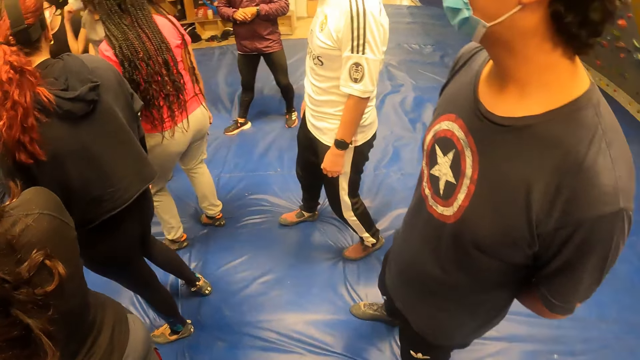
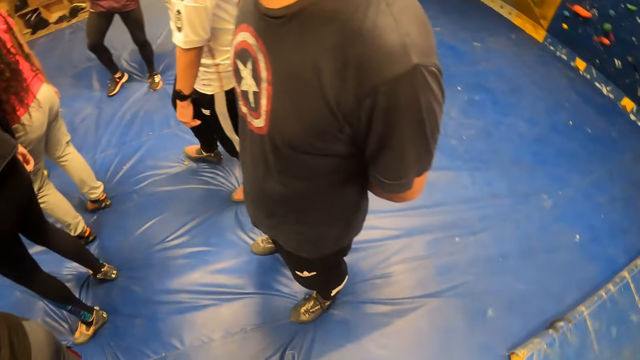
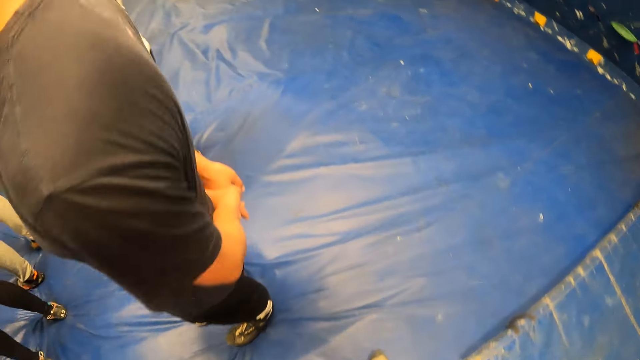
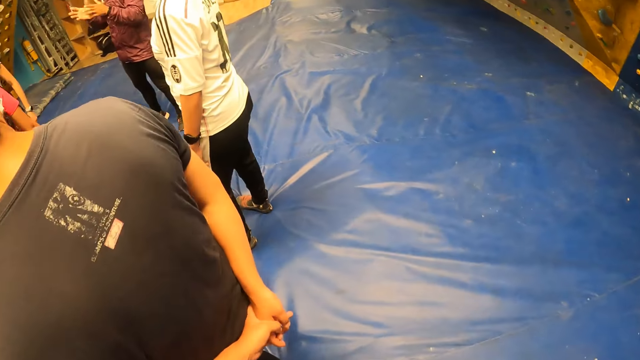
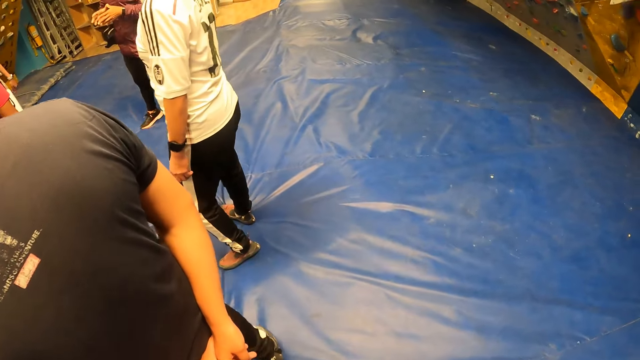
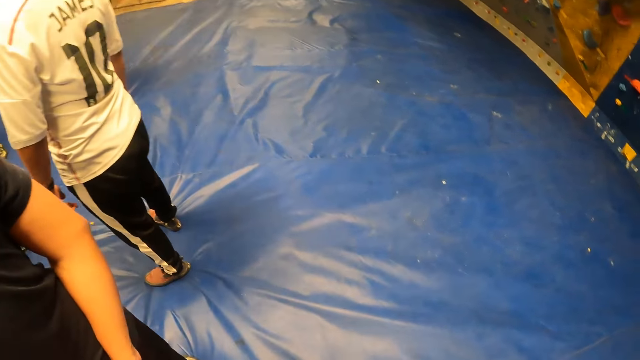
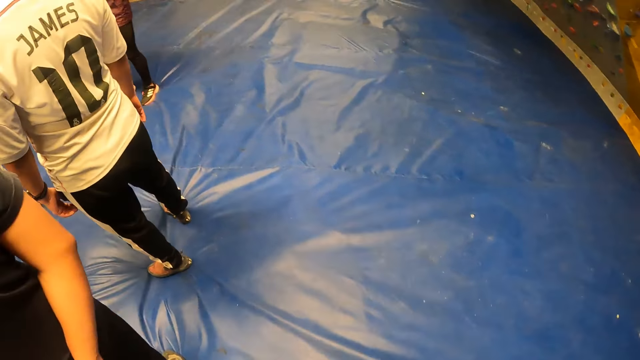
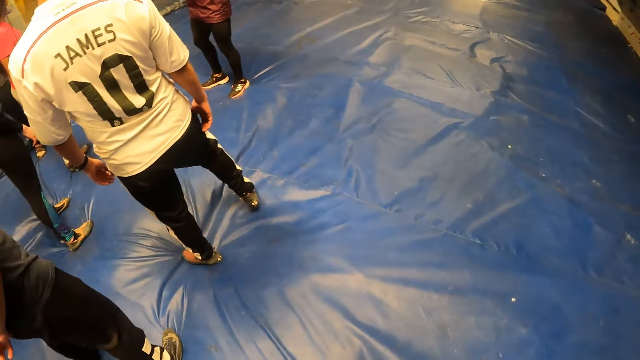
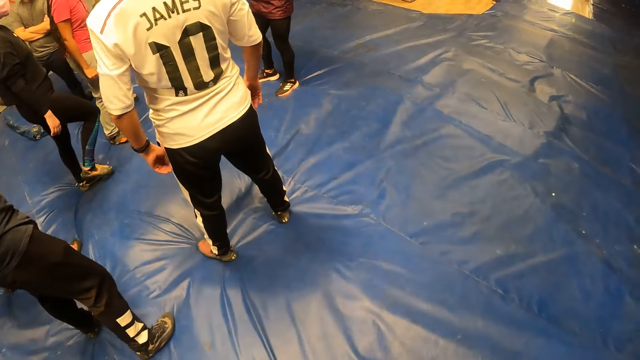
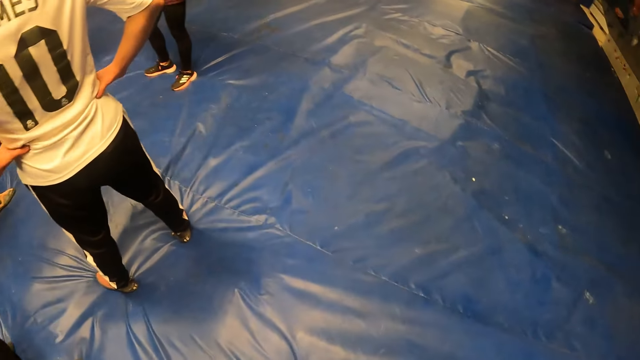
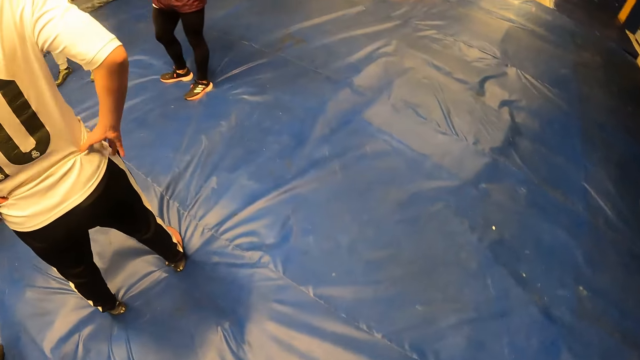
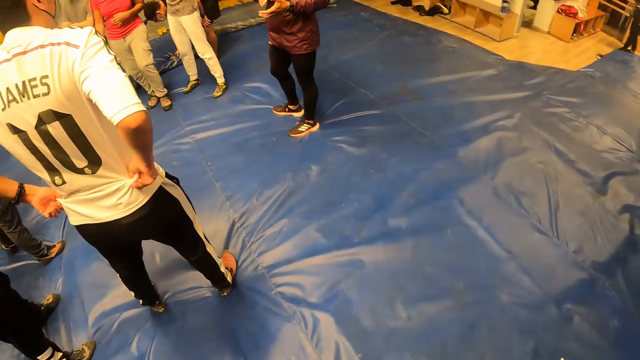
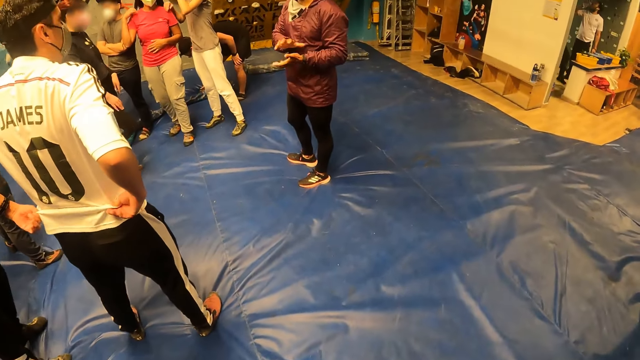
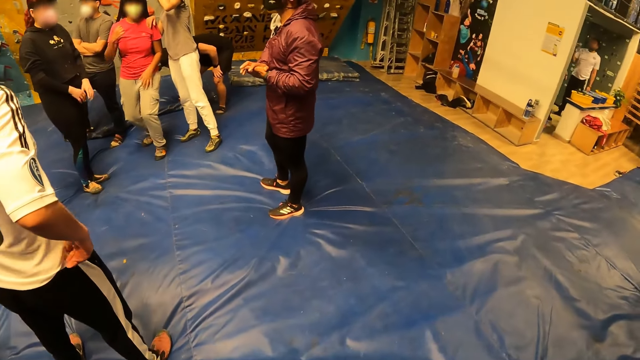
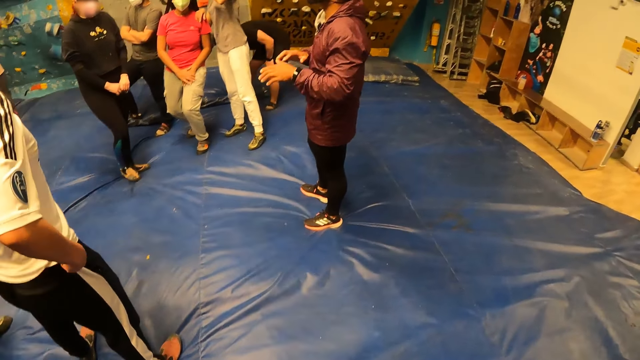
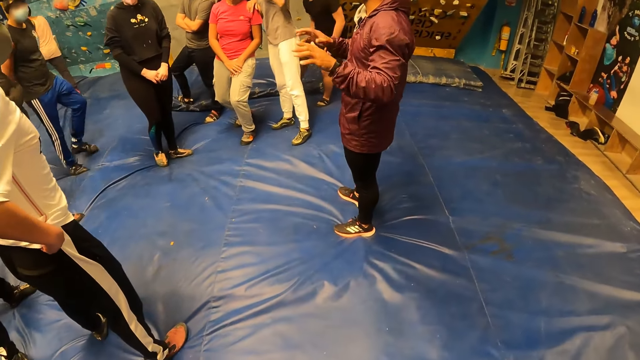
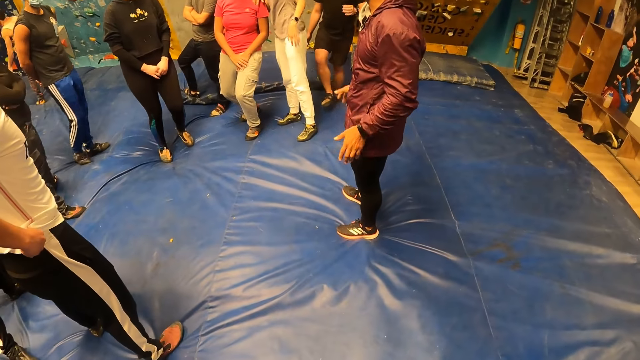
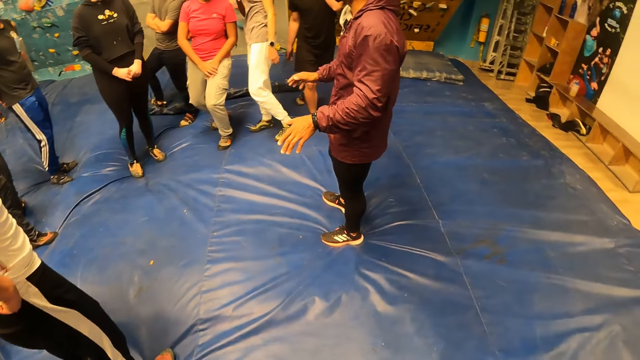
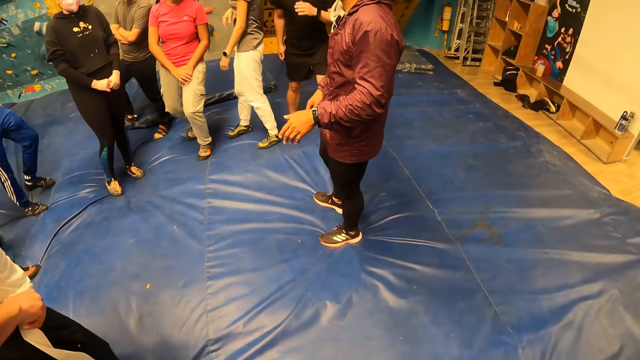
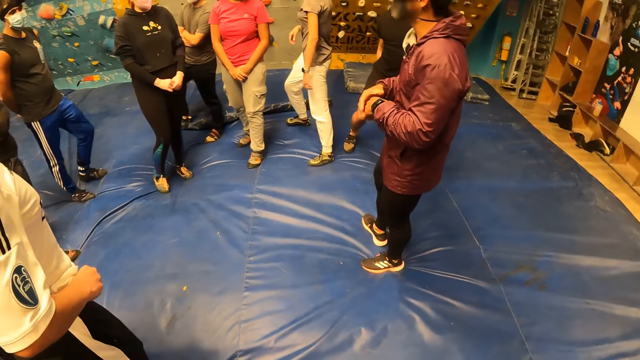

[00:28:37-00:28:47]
The camera wearer walks around the room. An instructor speaks to the camera wearer and a group of people.

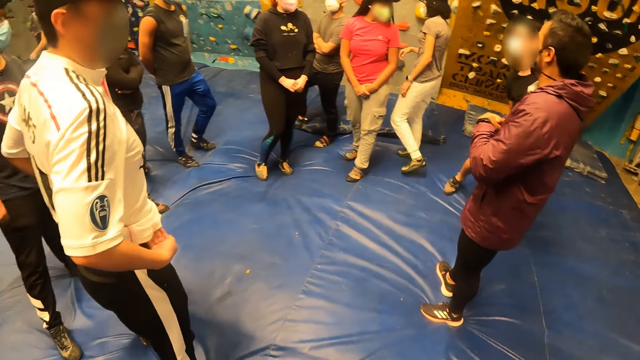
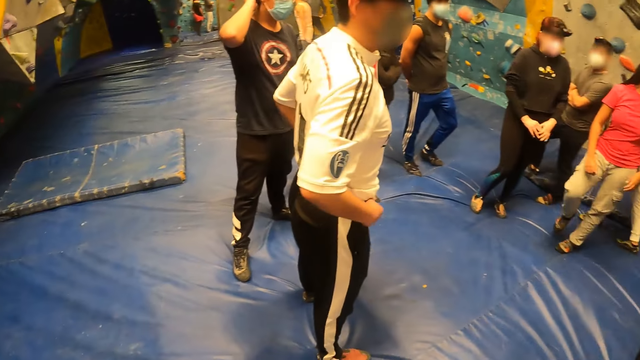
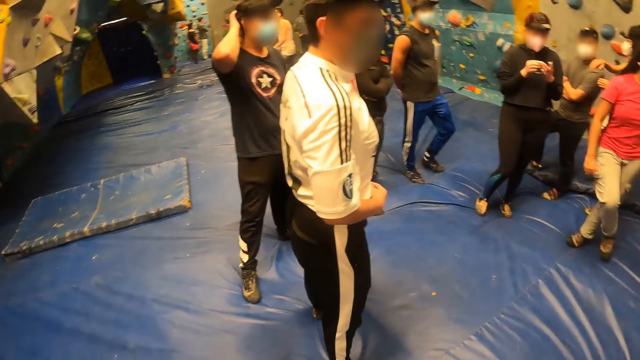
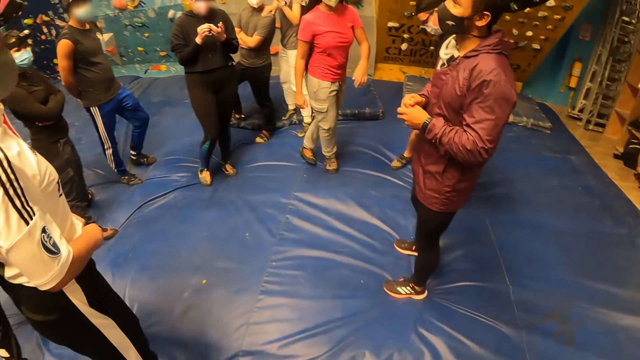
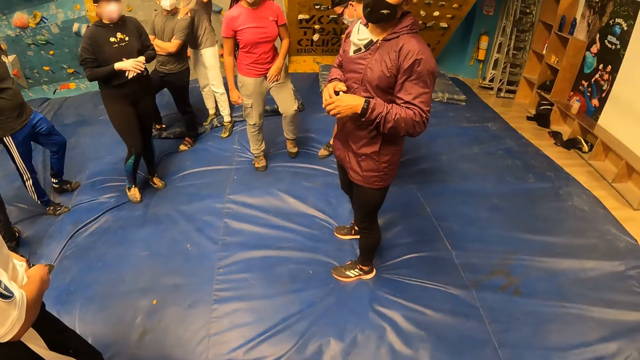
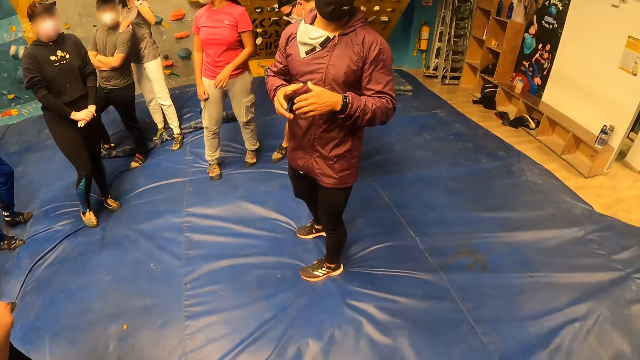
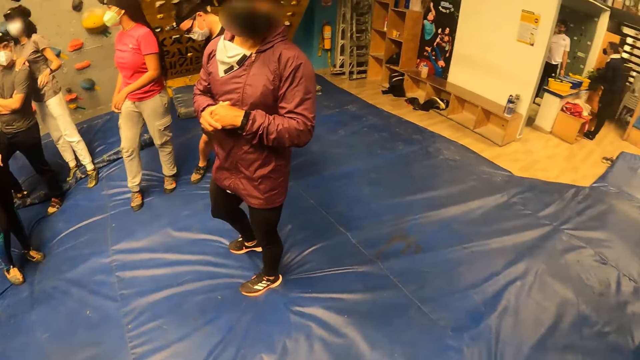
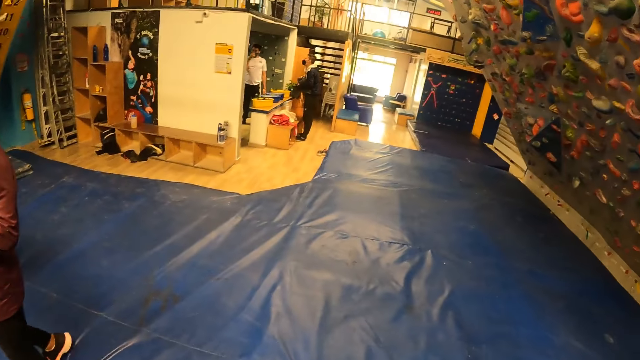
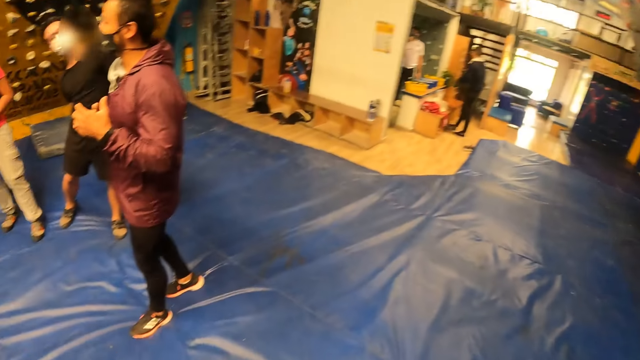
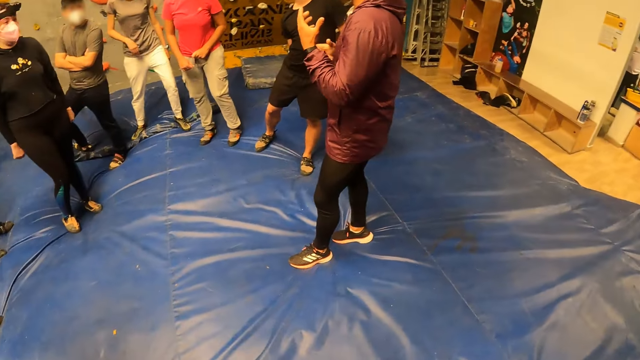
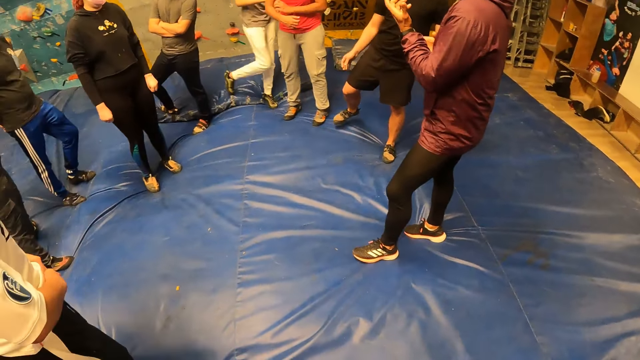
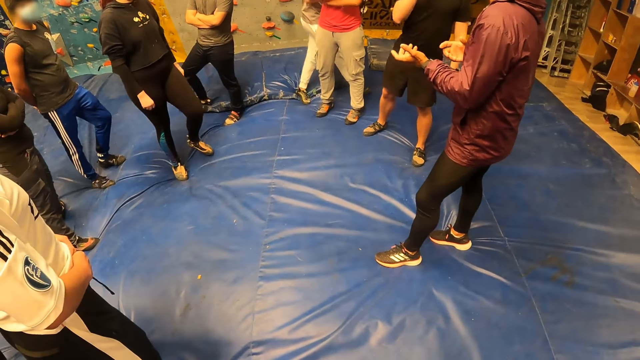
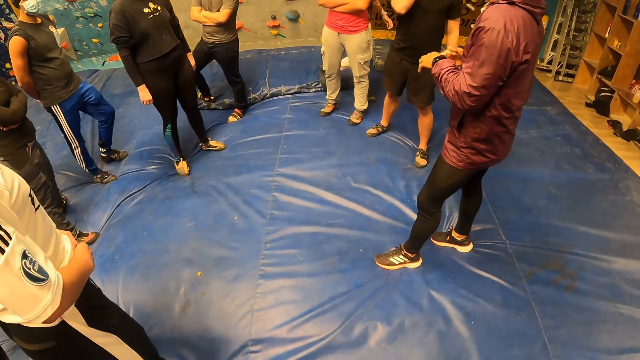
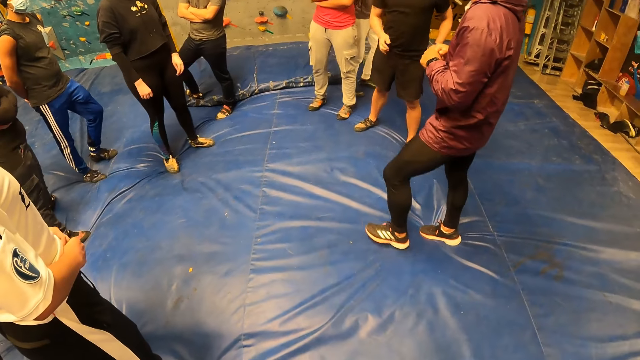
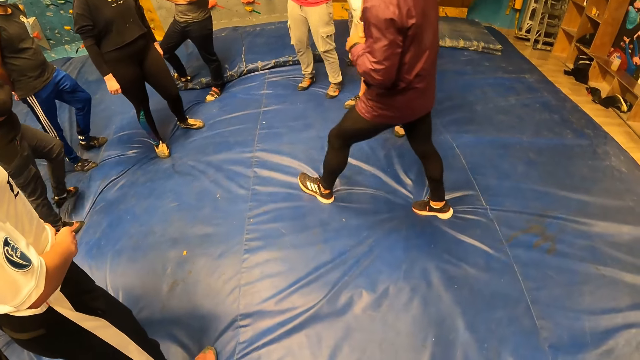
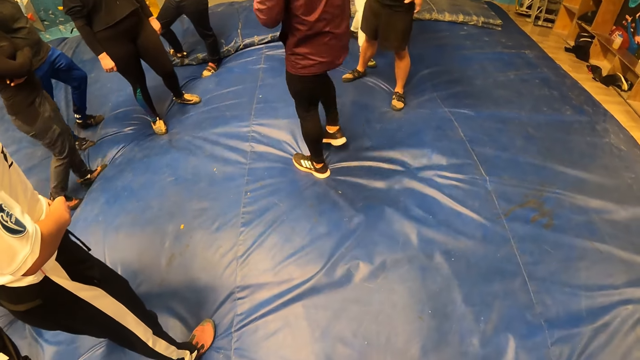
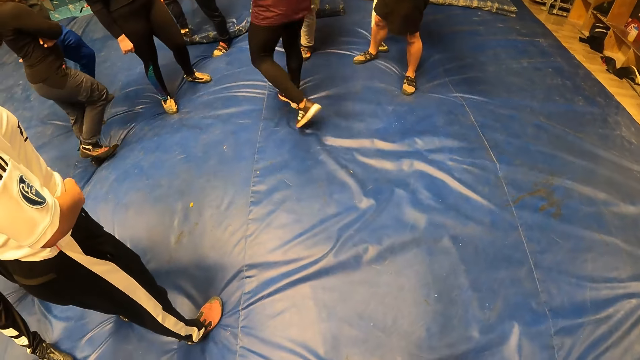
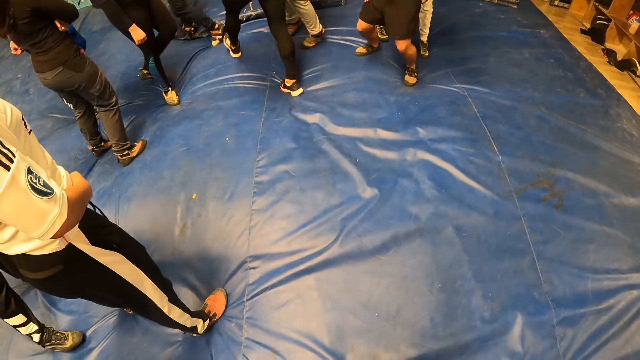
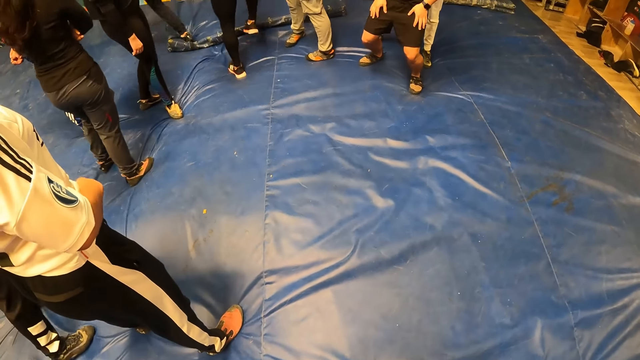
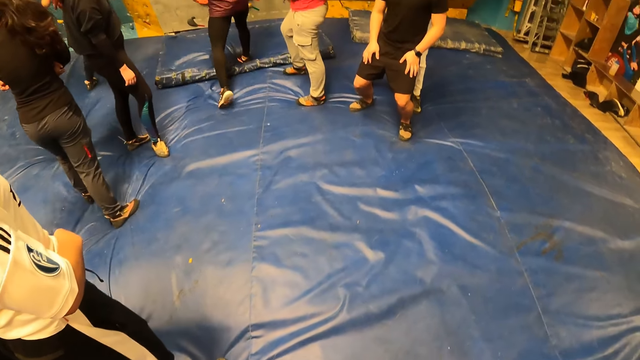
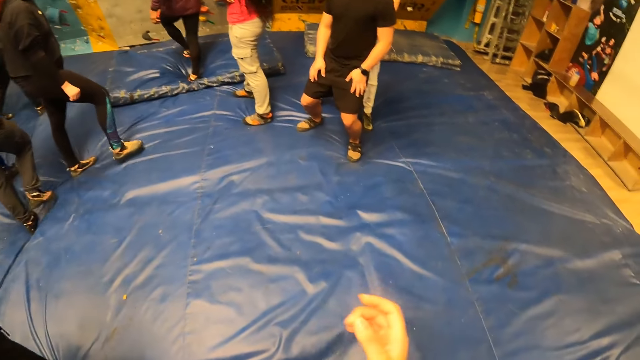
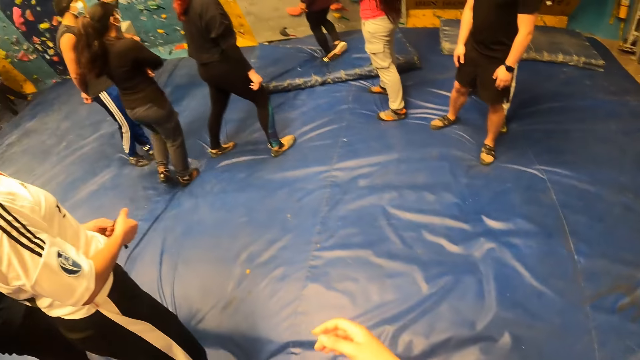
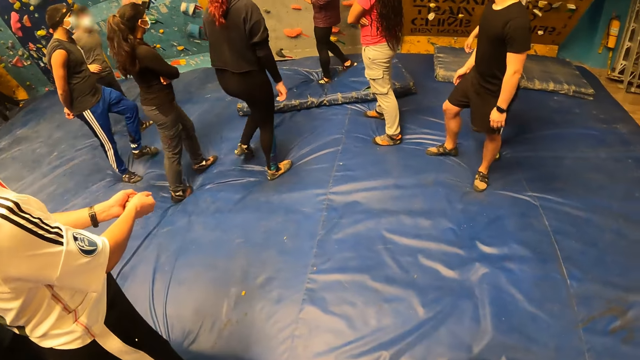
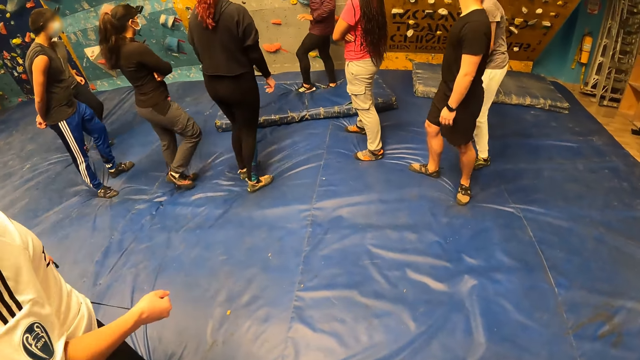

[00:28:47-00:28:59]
The camera wearer looks towards a man.
